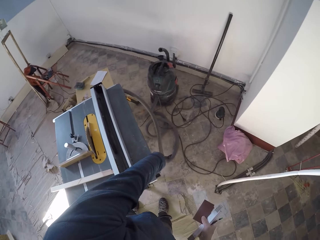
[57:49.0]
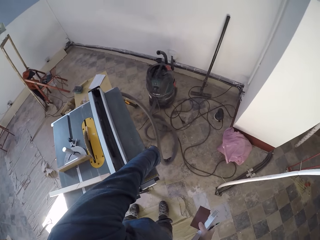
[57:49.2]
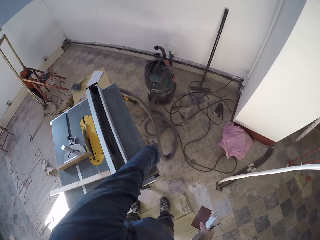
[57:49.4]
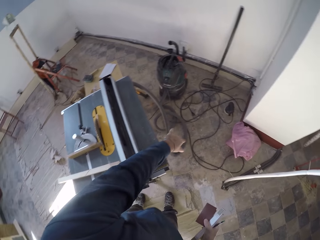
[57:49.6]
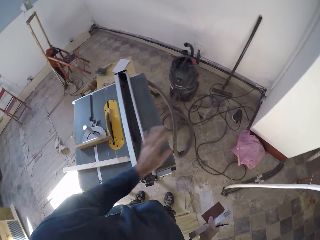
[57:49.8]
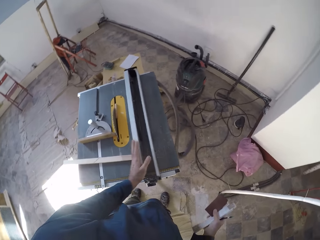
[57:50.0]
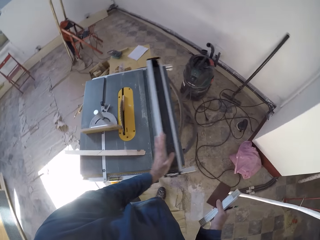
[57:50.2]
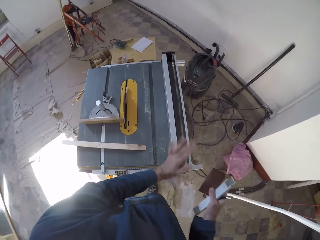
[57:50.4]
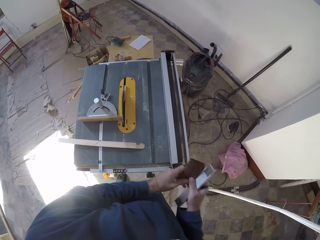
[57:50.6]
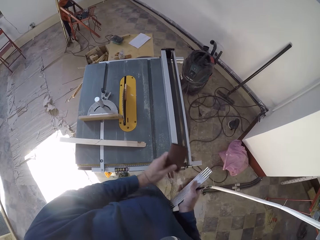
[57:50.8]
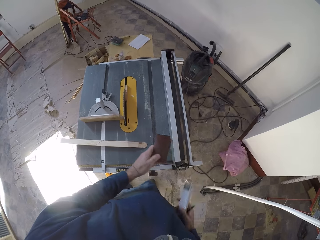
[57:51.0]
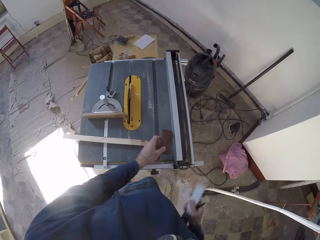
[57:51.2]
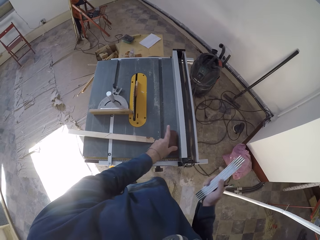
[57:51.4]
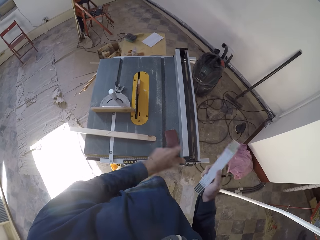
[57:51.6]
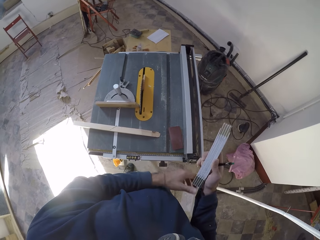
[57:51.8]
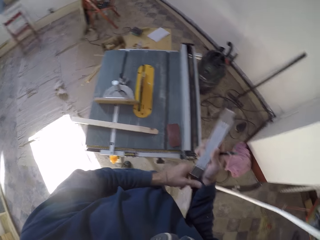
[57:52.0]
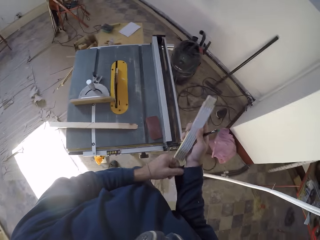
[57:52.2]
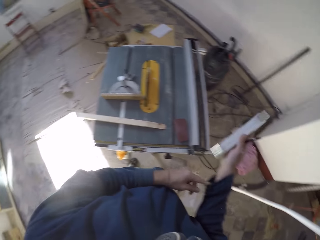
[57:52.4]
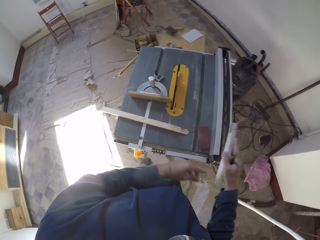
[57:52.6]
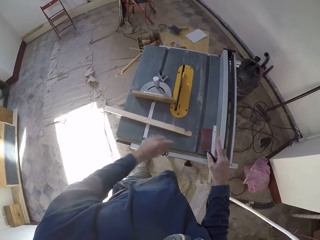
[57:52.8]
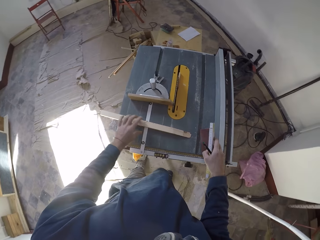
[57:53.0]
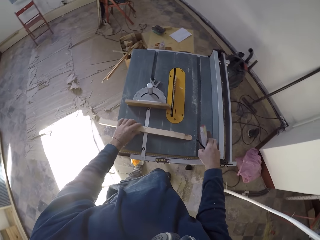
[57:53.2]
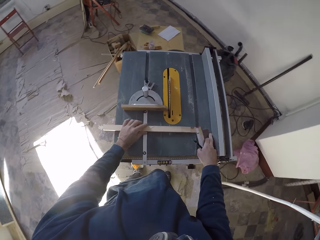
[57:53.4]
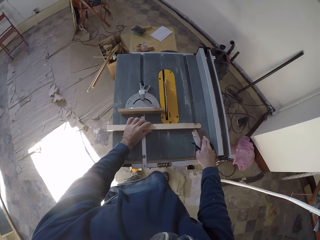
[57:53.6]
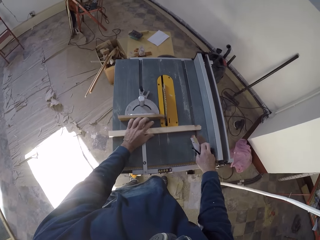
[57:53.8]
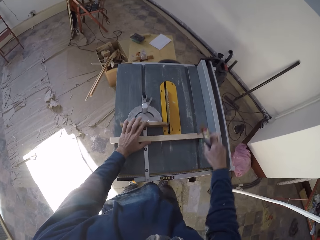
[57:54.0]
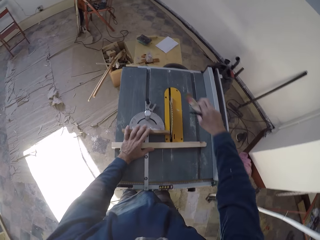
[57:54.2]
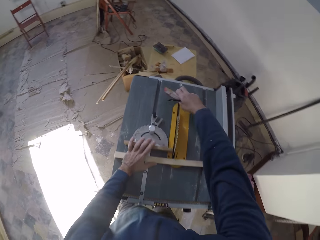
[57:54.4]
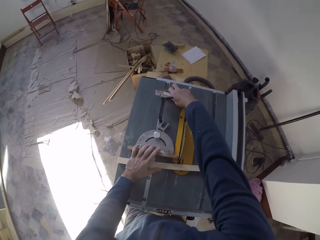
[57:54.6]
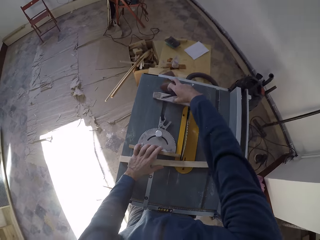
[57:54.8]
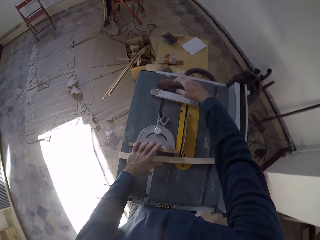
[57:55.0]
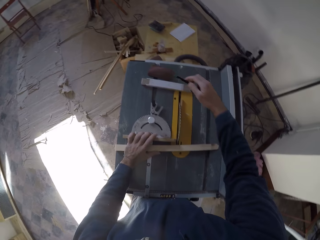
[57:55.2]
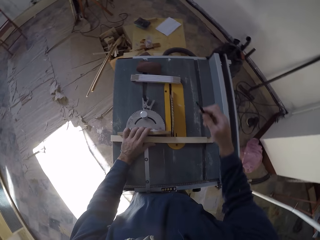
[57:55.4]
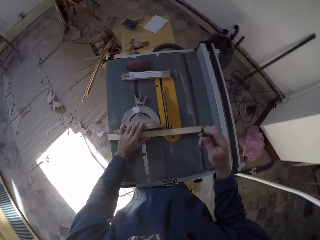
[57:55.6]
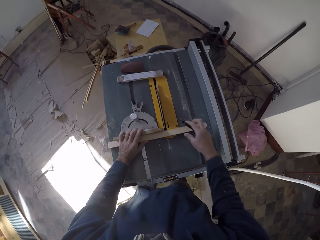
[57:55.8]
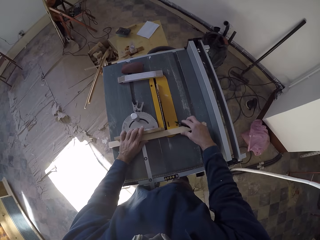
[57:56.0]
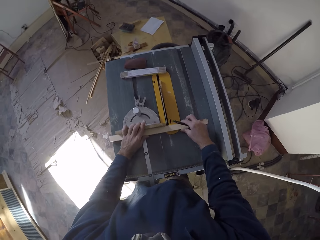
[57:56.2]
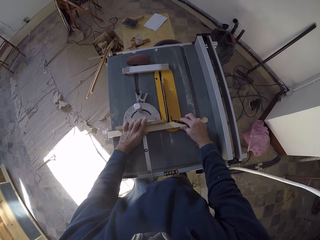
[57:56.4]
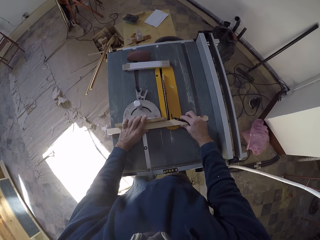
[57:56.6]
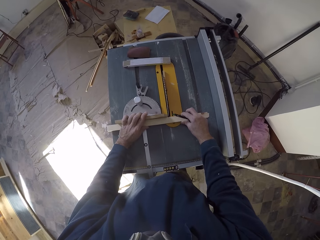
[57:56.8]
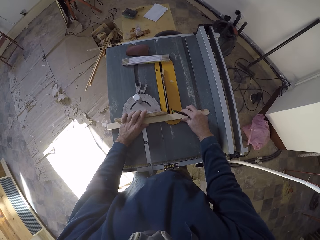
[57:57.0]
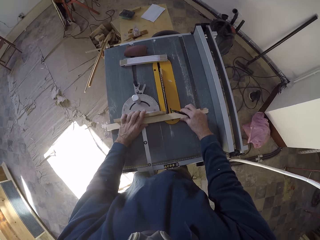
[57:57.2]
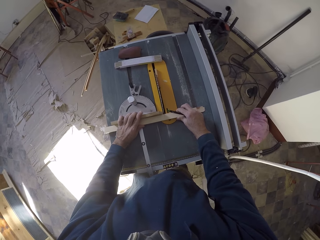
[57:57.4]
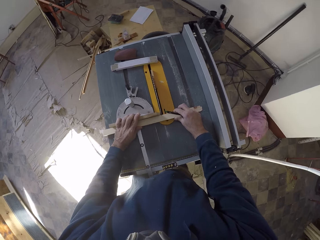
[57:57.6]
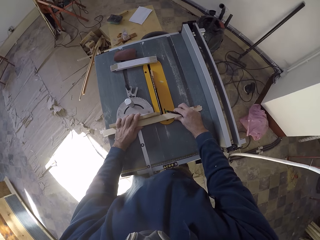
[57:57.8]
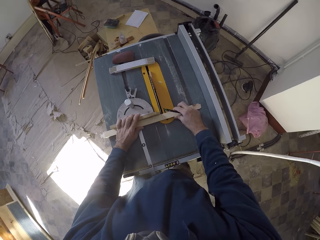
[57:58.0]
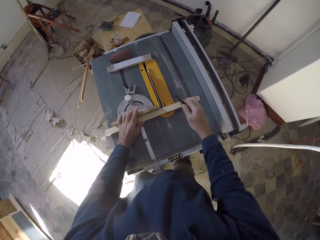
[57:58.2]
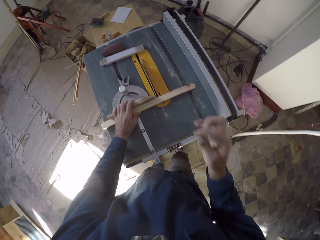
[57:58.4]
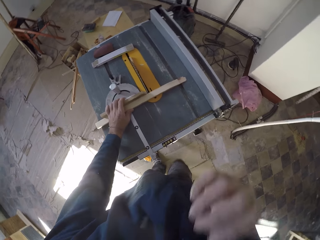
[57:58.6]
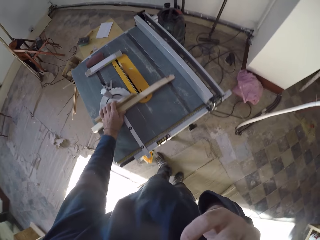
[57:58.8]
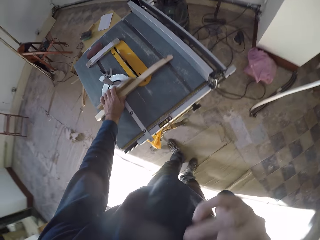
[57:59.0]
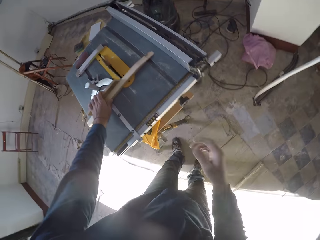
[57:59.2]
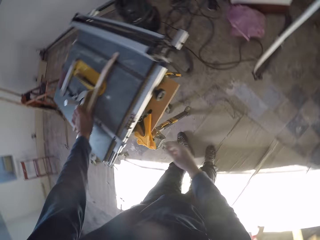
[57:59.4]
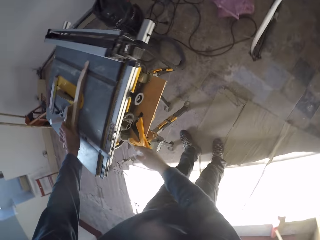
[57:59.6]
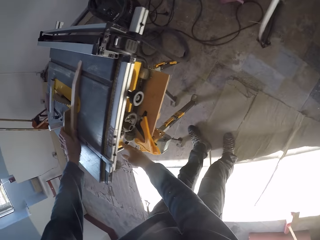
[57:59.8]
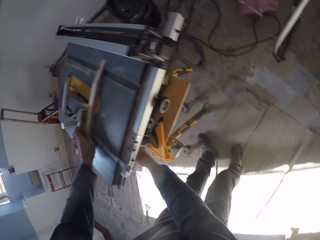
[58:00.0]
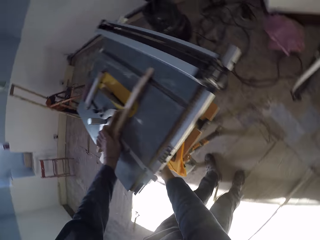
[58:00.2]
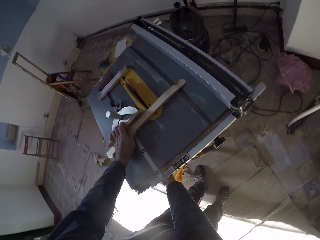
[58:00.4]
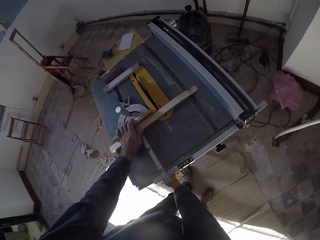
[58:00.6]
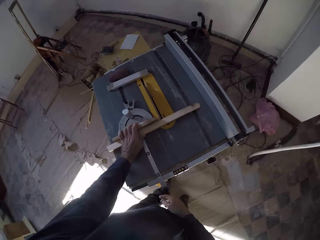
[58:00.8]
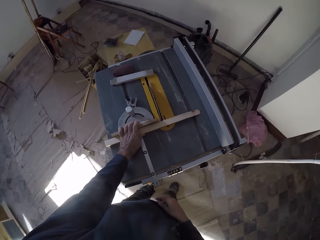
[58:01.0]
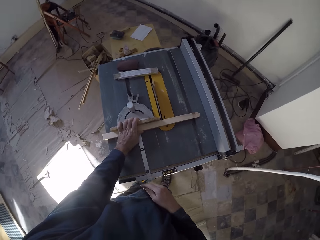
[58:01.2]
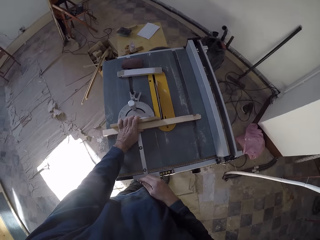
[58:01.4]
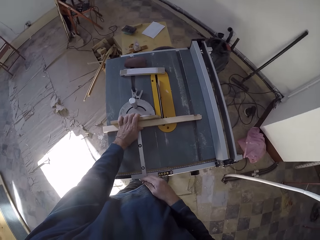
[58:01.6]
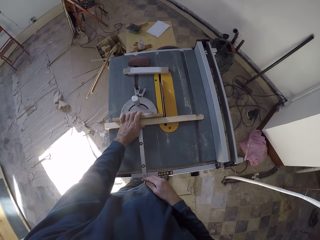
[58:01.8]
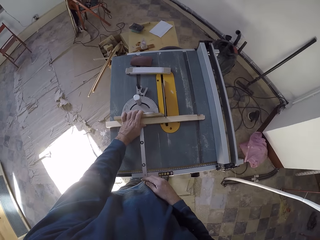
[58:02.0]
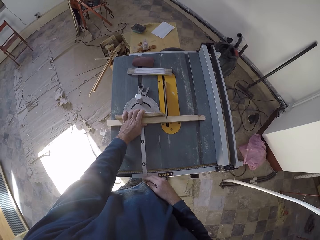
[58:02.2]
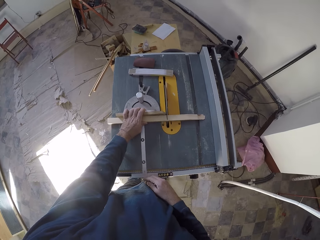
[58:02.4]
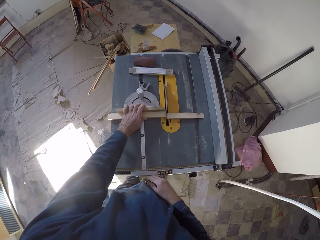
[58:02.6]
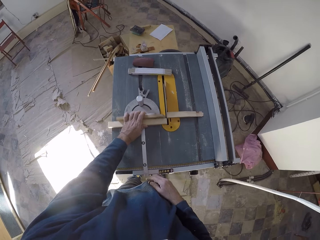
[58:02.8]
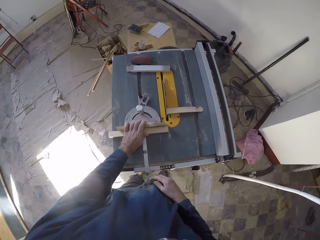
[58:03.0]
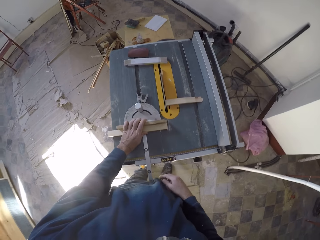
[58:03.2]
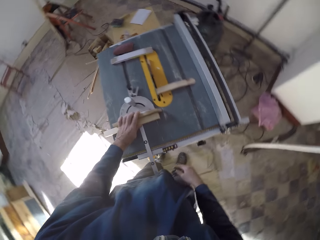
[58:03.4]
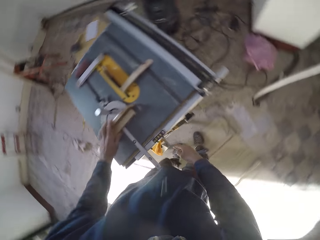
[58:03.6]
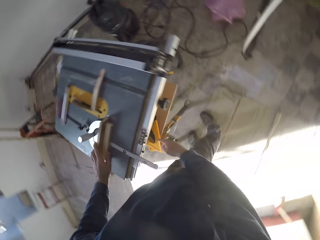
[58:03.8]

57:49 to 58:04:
The camera wearer adjusts the rip fence of the table saw with his left hand. He passes the sandpaper in his right hand to his left hand. He drops the sandpaper in his left hand on the table saw. He adjusts the right sleeve of his top with his left hand. He picks up the sandpaper from the table saw with his right hand. He adjusts the plank of wood on the table saw with his left hand. He holds the plank of wood on the table saw against the mitre gauge with his left hand. He drops the sandpaper and the folding rule in his right hand on the table saw. He adjusts the plank of wood on the table saw with both hands. He puts the wood on the machine. He adjusts the working machine. He cuts the plank of wood on the table saw with the blade of the table saw.

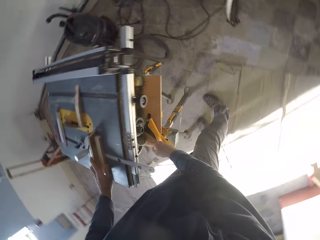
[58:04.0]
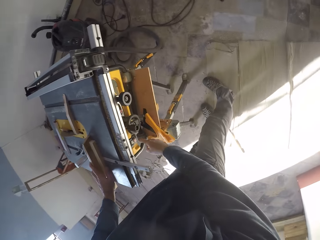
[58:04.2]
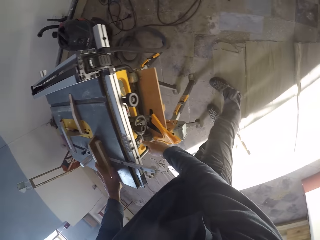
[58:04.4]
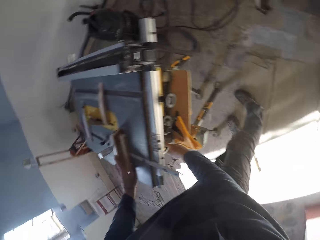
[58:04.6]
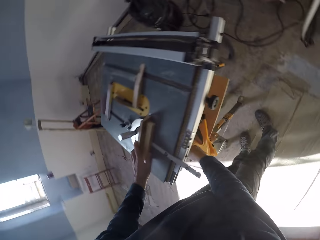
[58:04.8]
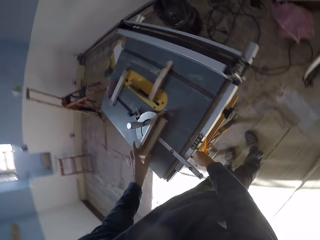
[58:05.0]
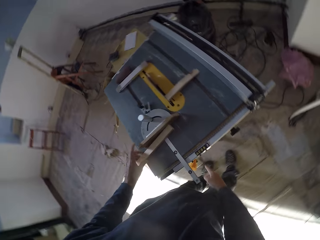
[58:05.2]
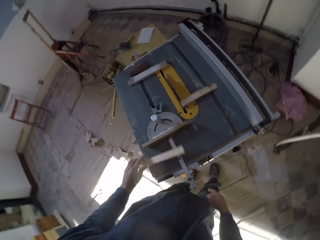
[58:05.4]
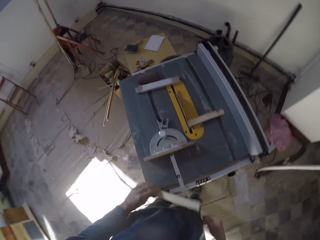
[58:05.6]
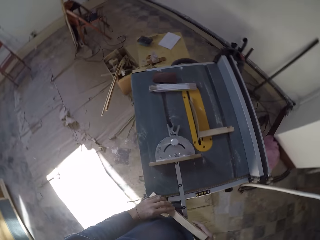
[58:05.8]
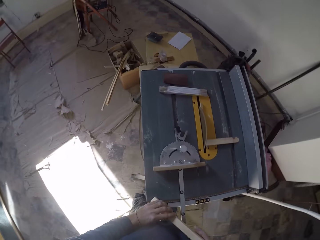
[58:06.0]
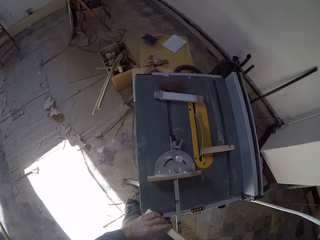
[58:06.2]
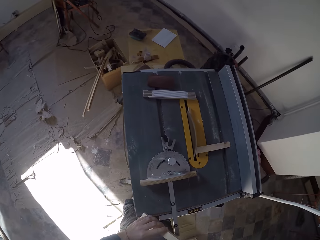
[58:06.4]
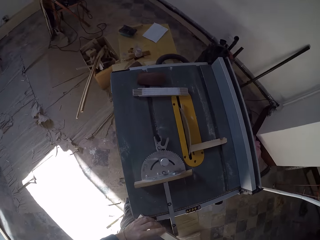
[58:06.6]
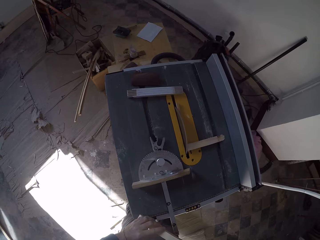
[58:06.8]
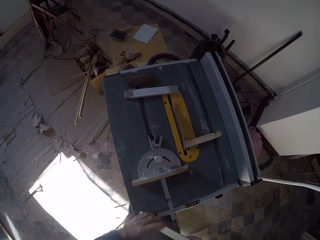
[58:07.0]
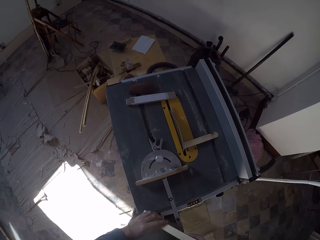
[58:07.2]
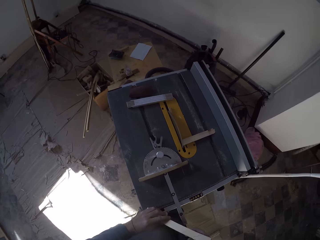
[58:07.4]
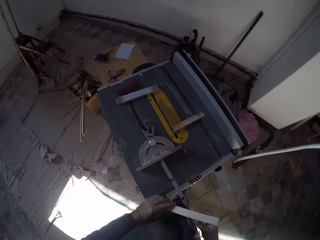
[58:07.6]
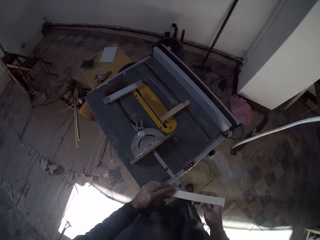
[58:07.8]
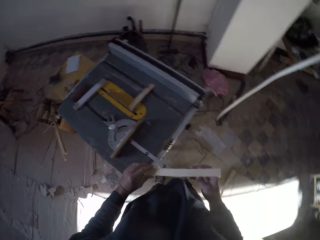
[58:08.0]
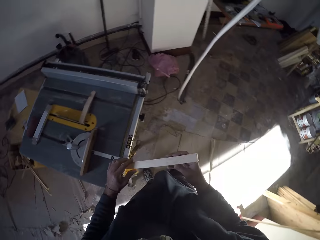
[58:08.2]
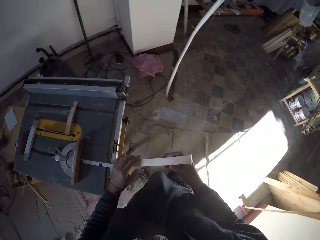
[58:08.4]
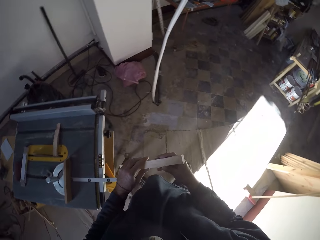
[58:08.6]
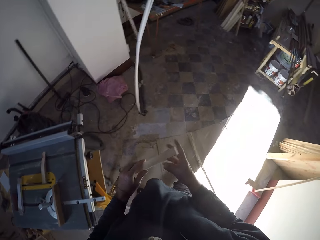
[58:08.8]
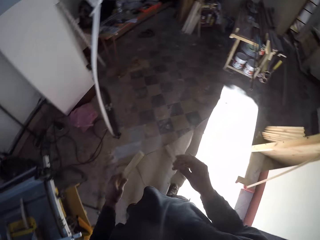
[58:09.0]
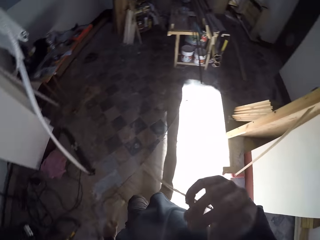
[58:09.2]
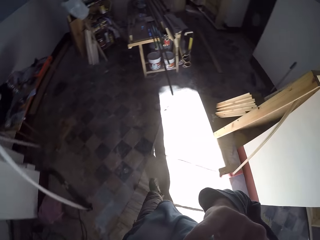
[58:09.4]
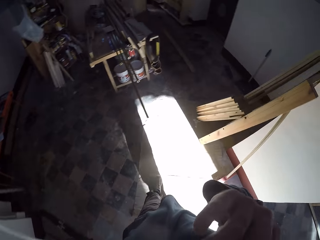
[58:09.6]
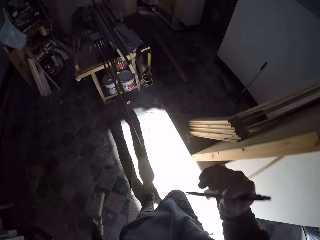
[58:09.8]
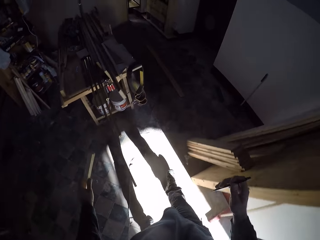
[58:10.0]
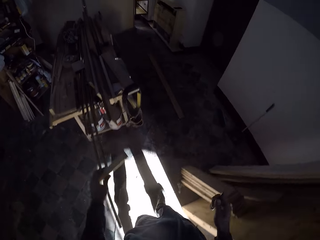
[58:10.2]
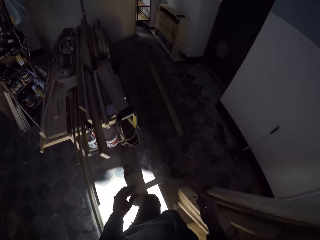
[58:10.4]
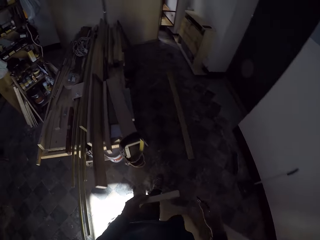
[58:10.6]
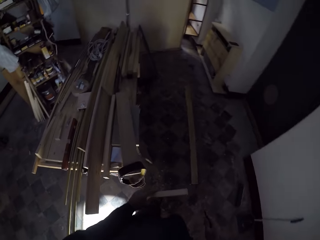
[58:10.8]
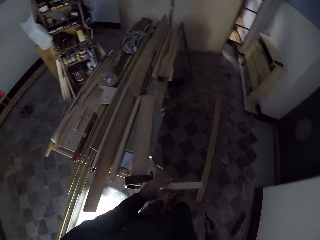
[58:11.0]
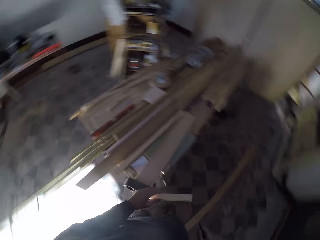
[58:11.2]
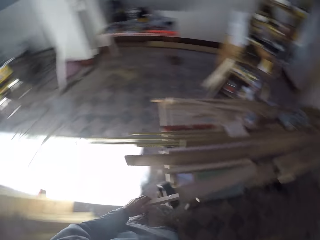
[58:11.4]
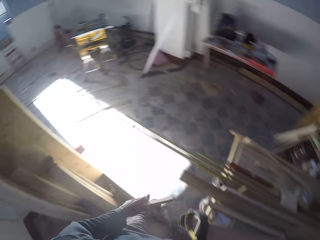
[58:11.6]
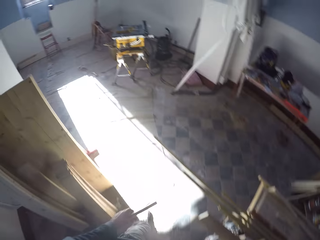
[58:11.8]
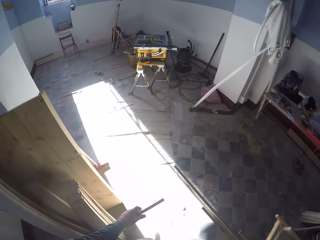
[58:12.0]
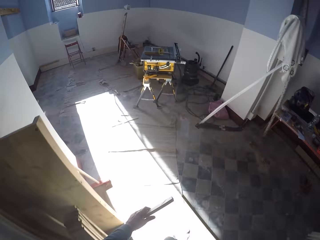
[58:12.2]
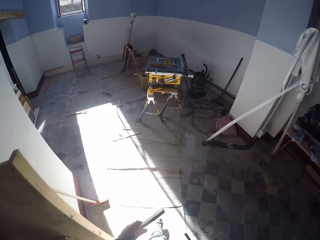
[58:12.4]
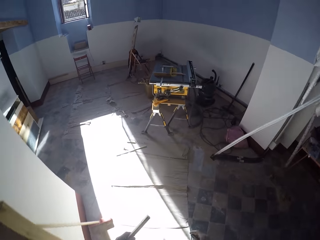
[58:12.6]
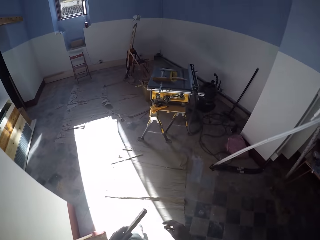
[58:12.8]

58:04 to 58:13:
The camera wearer presses a button on the table saw with his right hand. He adjusts the working machine. He picks up the plank of wood from the table saw with his left hand. He looks at the wood. He carries the wood around the workshop. He walks to the other end of the room. He removes the pencil from his mouth with his right hand. He walks to the table saw.
